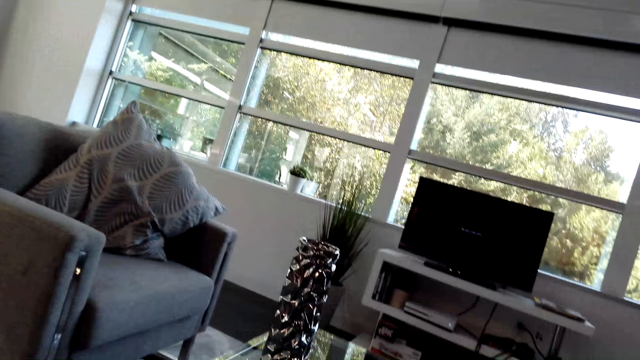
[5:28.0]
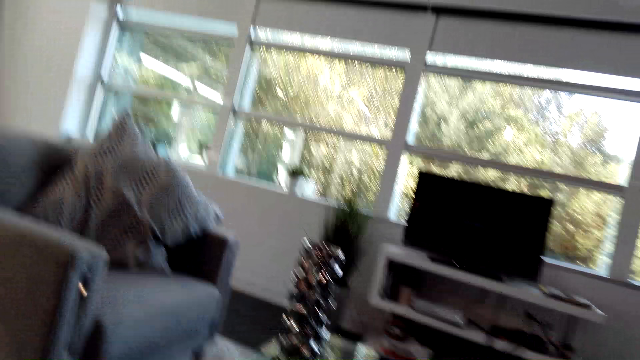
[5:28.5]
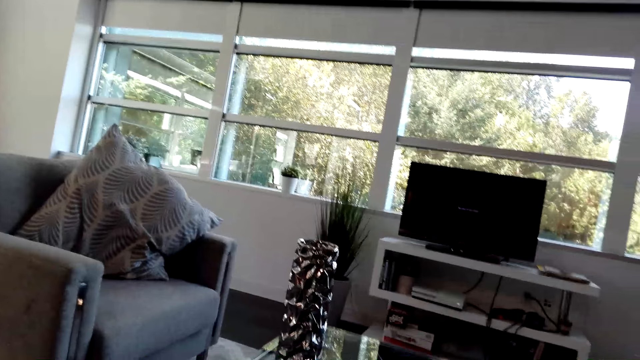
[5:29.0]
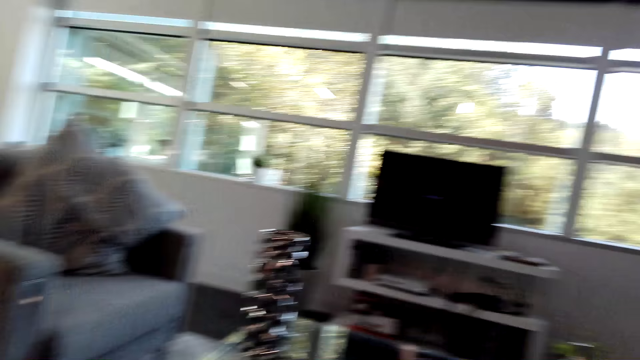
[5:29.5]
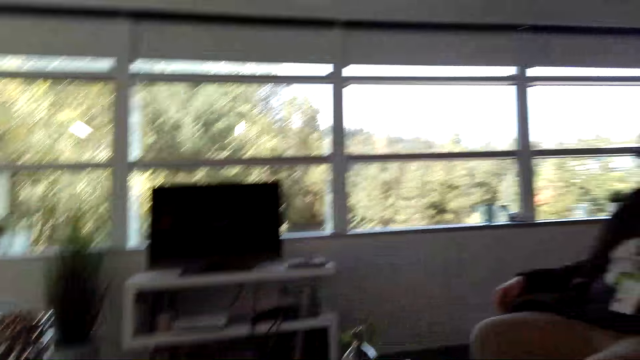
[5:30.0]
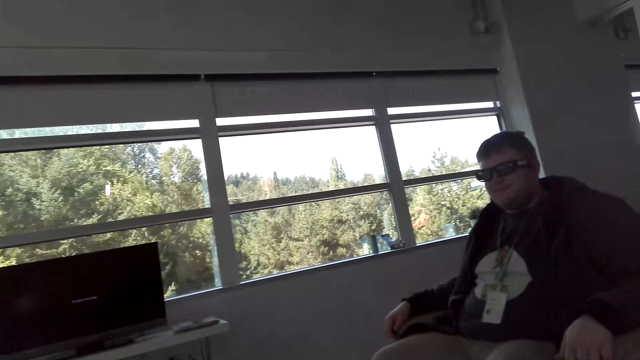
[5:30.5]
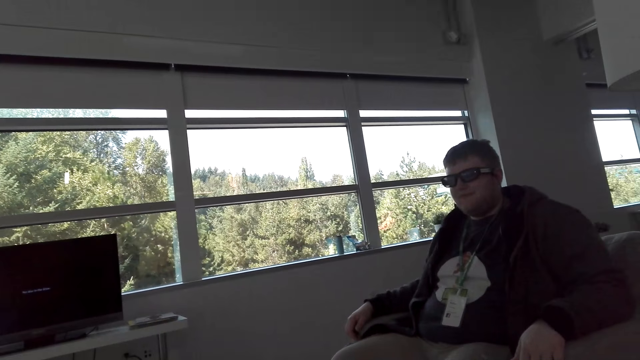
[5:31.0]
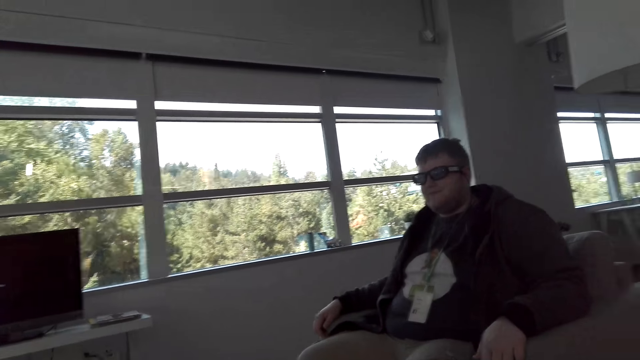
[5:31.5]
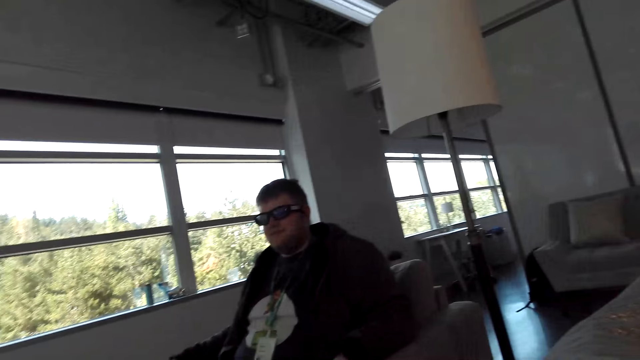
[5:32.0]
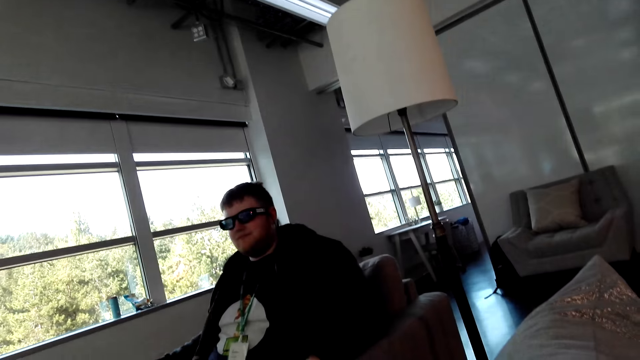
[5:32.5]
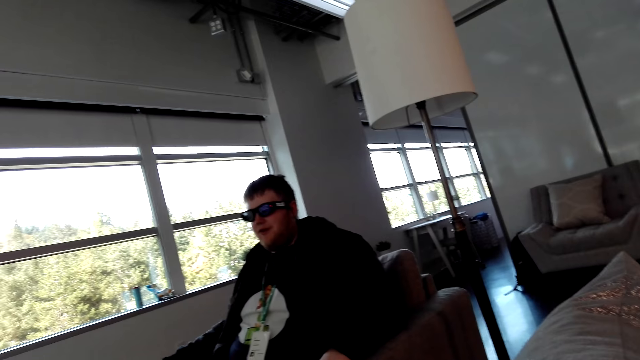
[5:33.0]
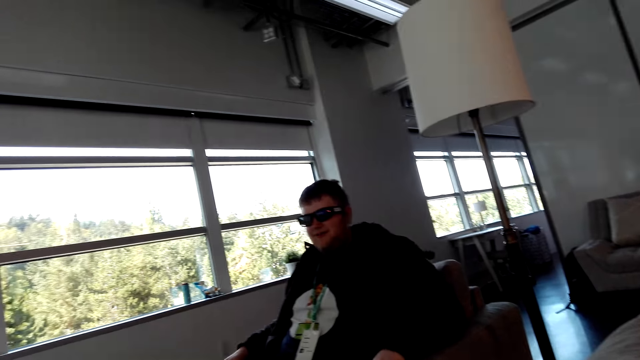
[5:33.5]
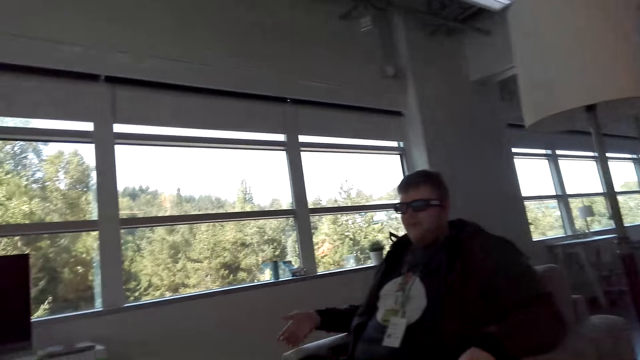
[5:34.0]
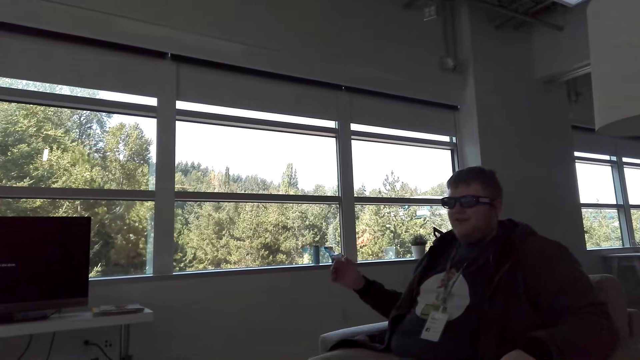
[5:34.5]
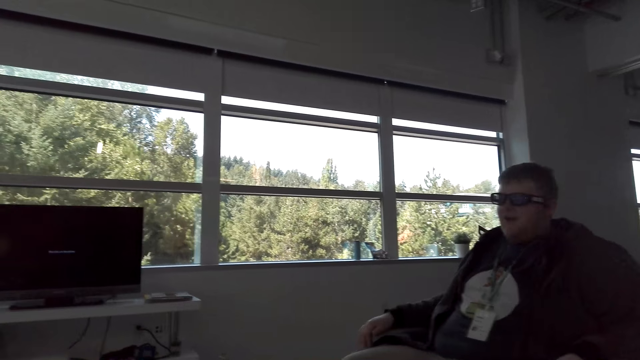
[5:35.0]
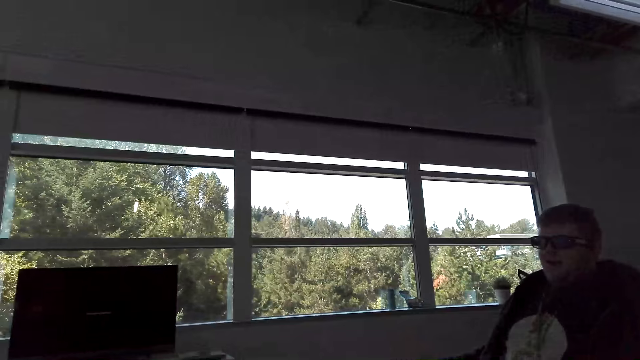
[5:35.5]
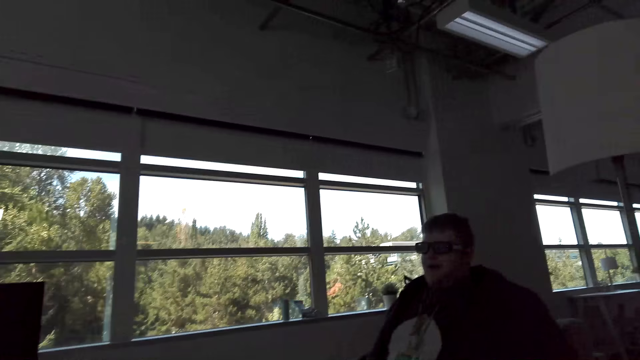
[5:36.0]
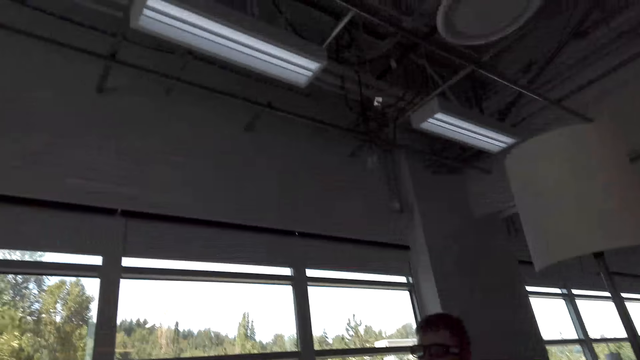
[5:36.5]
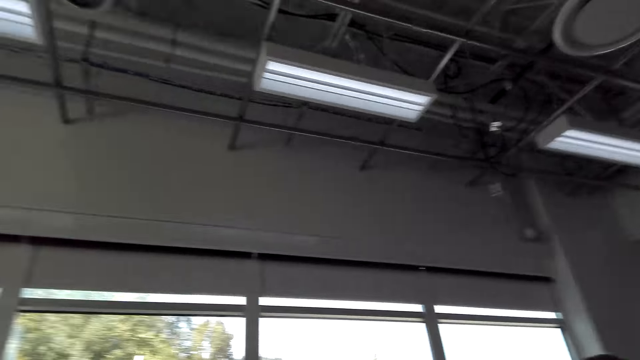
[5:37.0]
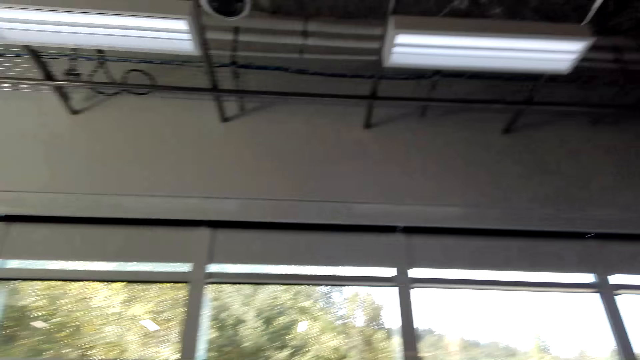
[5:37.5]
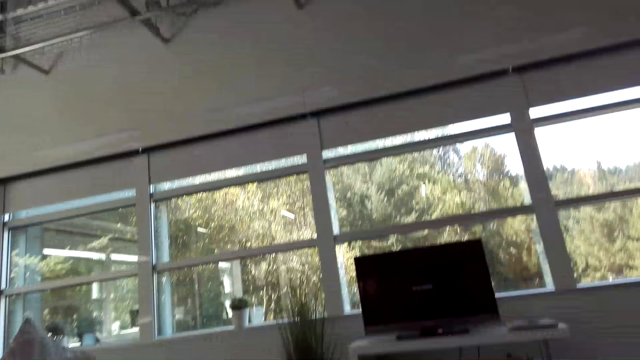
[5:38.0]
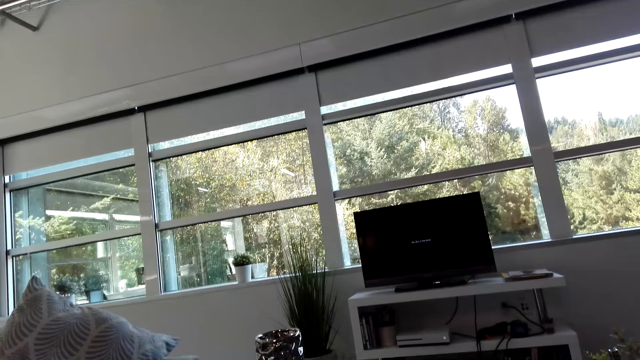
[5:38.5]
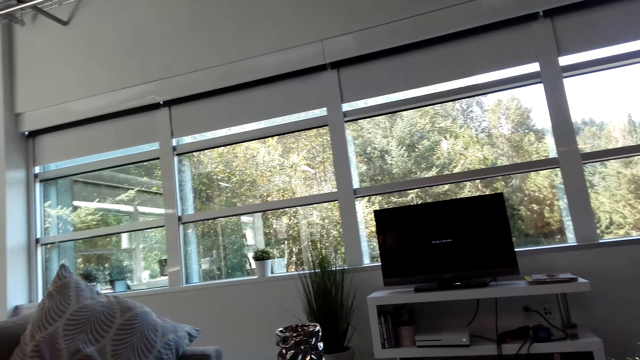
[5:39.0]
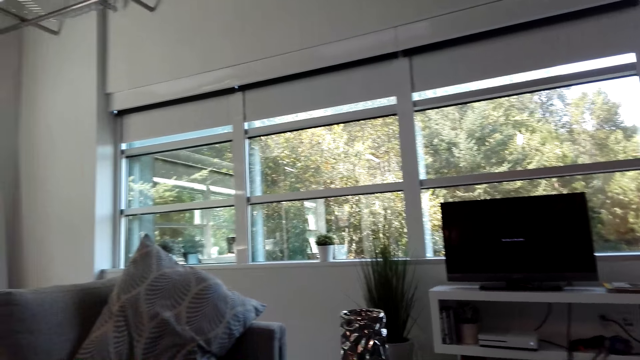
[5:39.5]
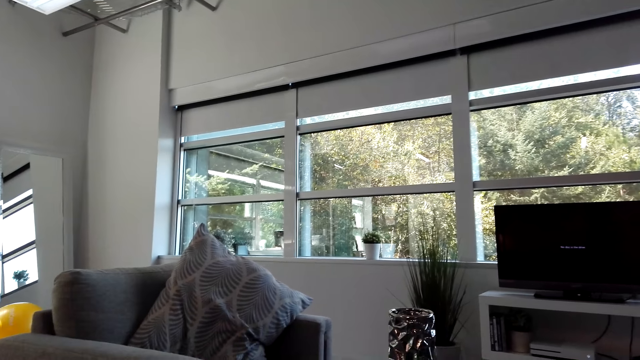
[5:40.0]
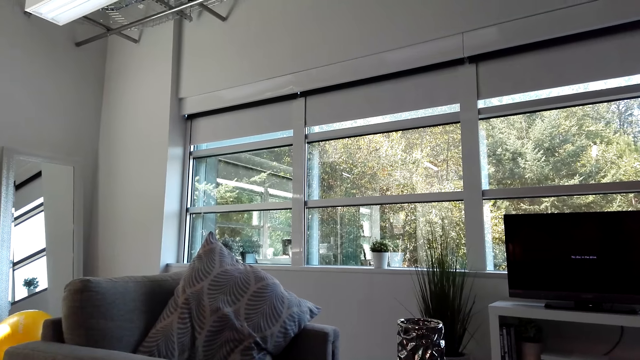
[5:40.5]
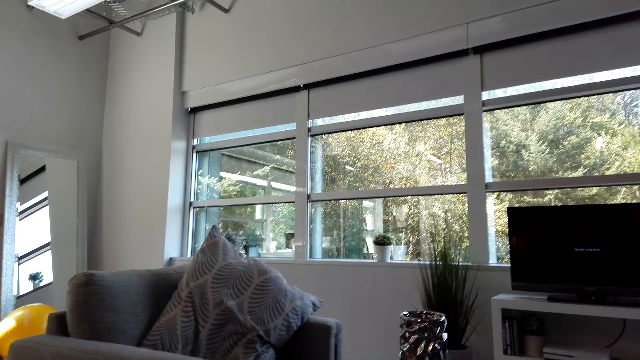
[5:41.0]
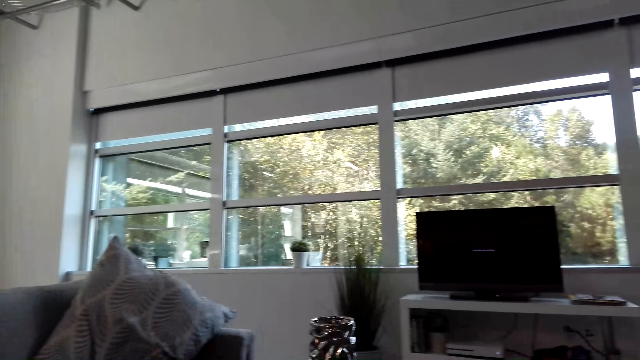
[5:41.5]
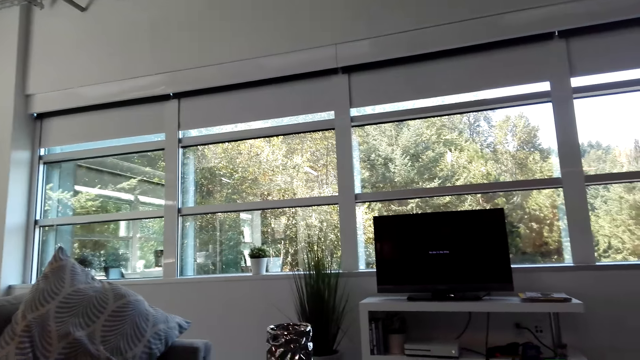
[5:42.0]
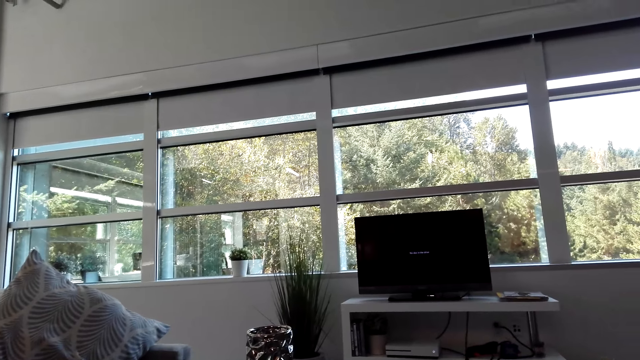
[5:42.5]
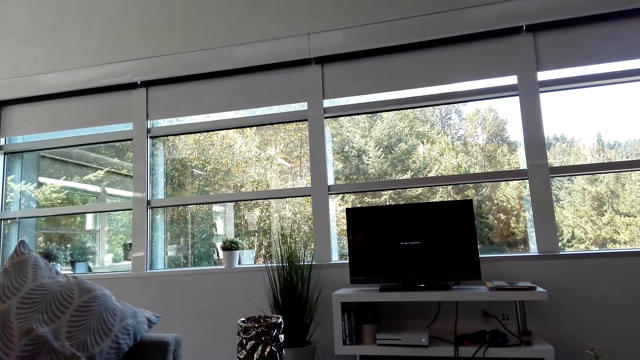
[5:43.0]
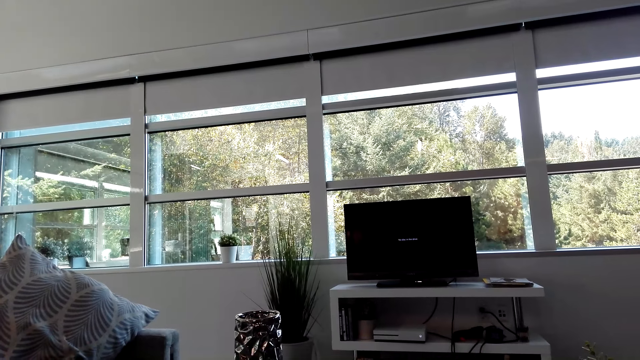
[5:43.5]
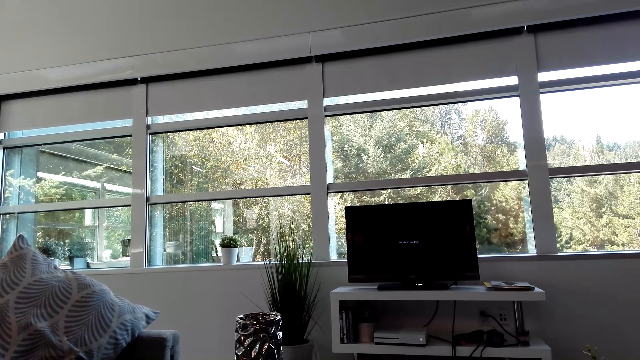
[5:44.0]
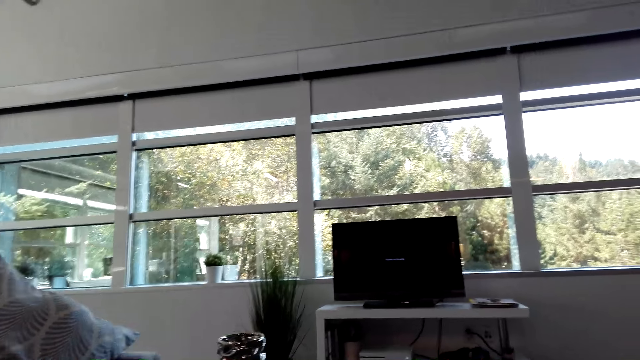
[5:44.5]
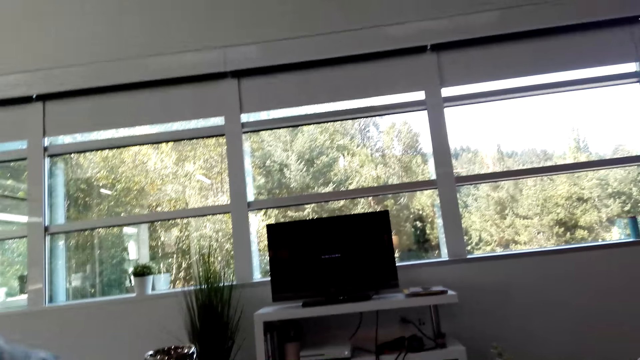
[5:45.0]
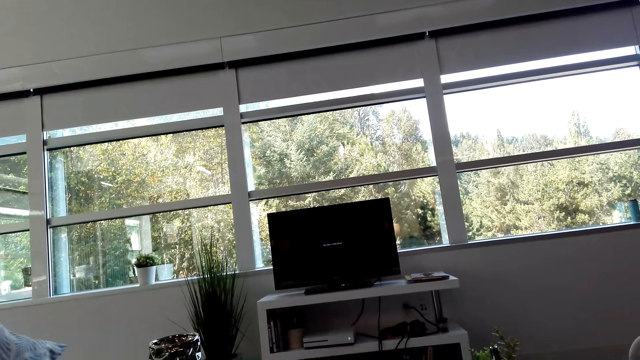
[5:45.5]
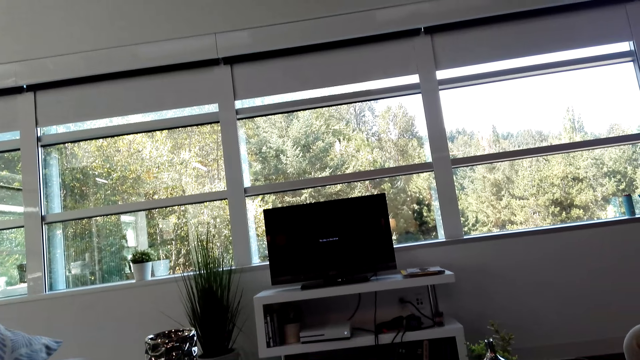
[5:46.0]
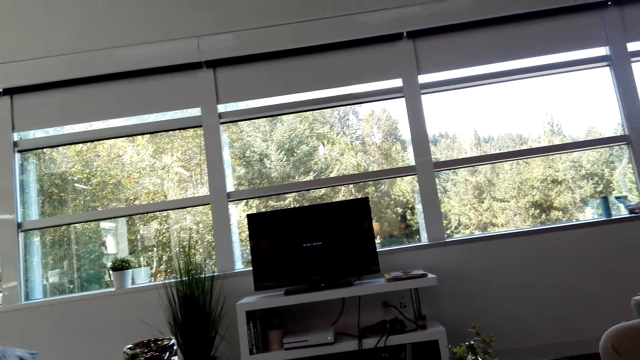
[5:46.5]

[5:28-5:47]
The camera wearer looks at a man. They look around the house.

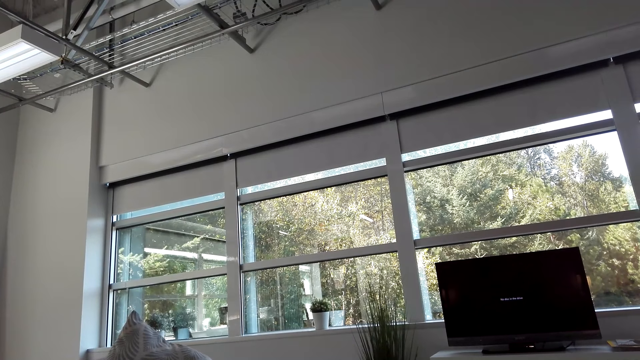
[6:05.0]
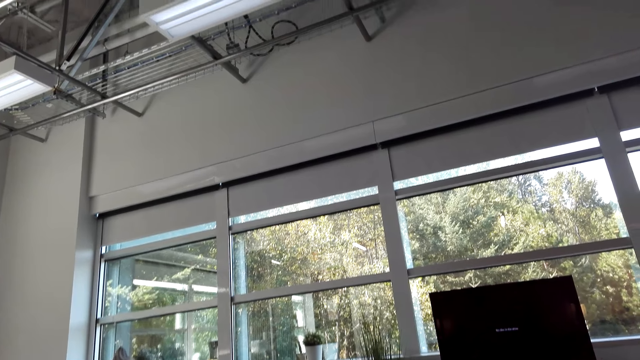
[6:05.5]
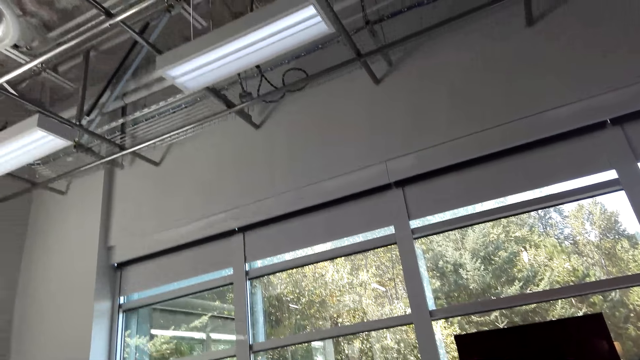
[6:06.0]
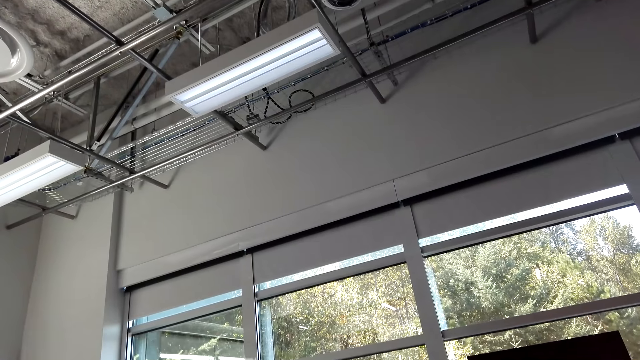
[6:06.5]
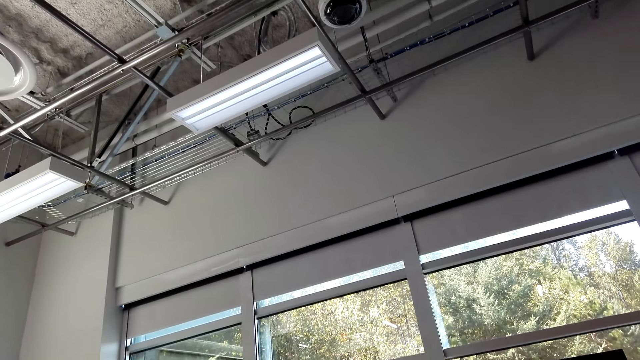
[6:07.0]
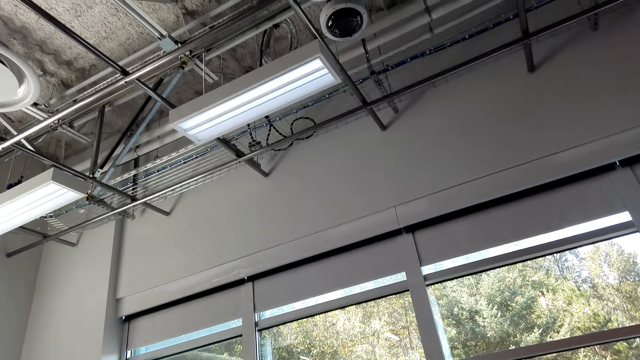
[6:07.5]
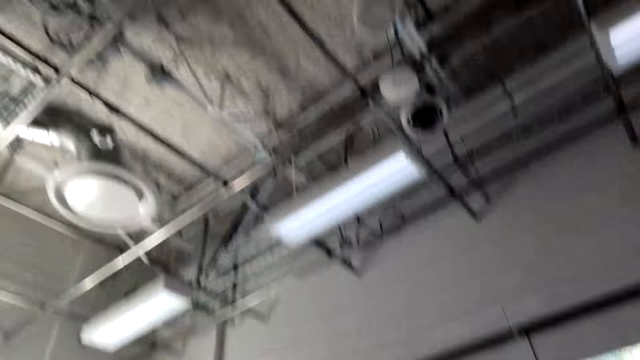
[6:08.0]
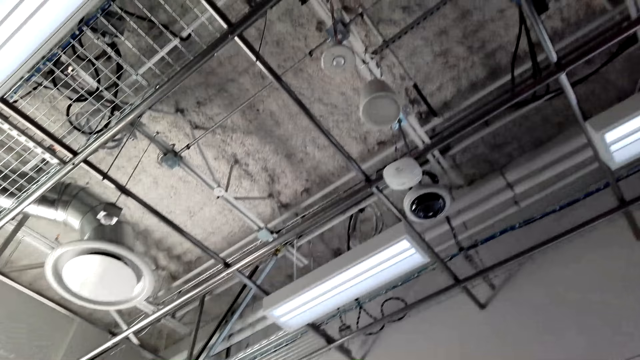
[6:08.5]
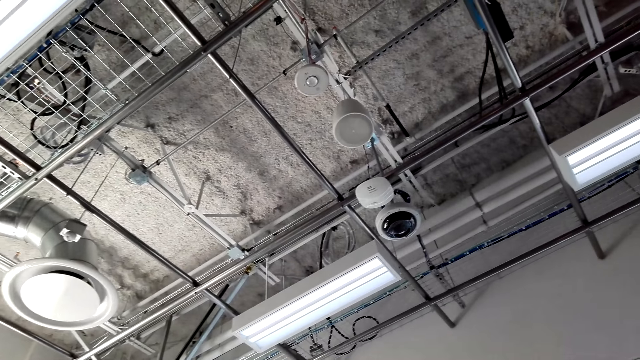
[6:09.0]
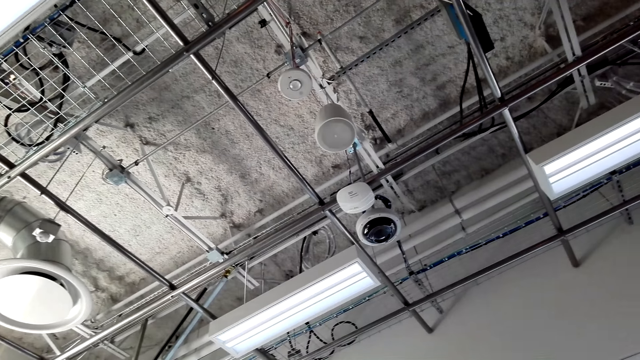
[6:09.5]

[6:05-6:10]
The camera wearer looks around.
